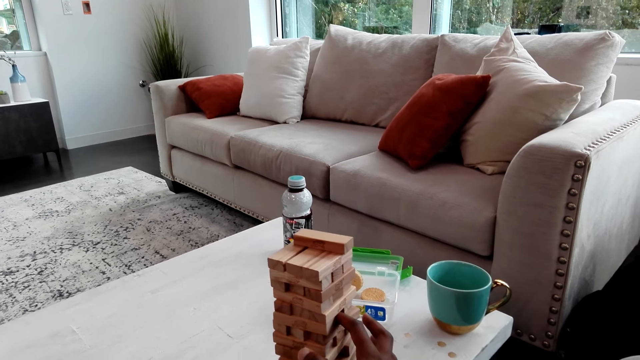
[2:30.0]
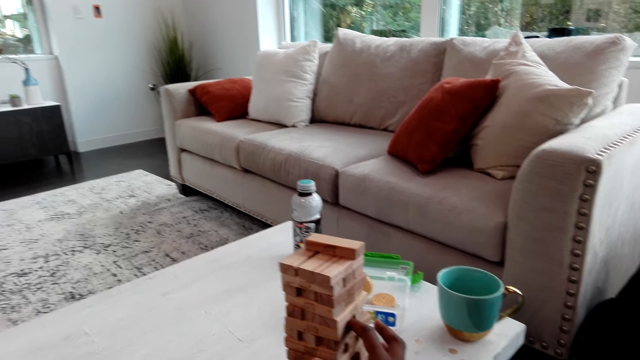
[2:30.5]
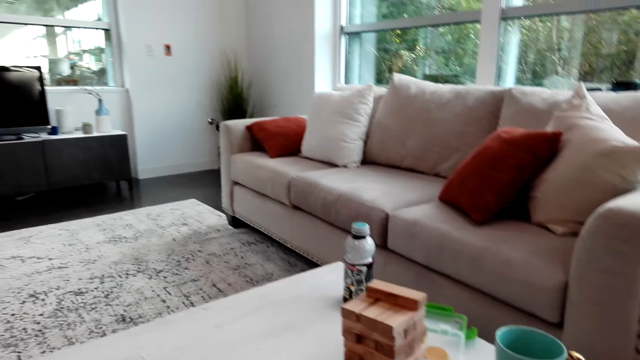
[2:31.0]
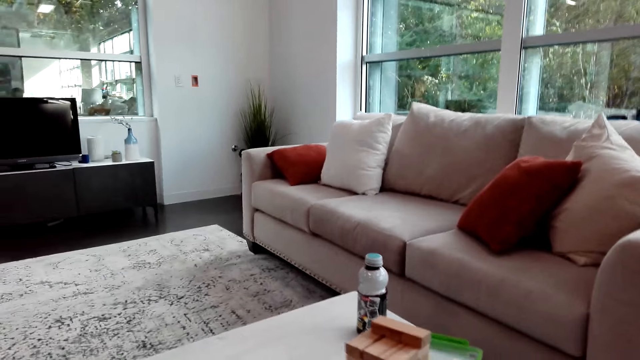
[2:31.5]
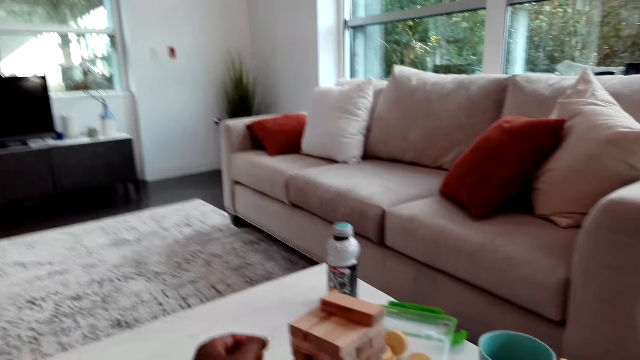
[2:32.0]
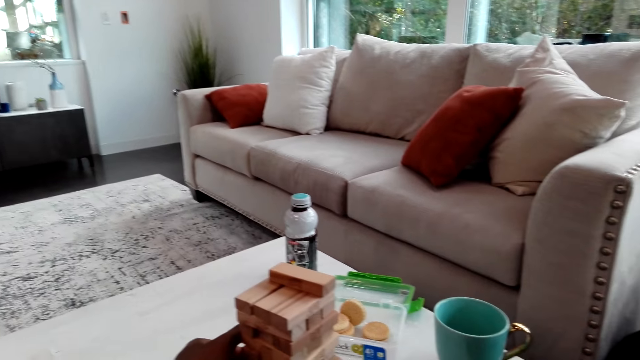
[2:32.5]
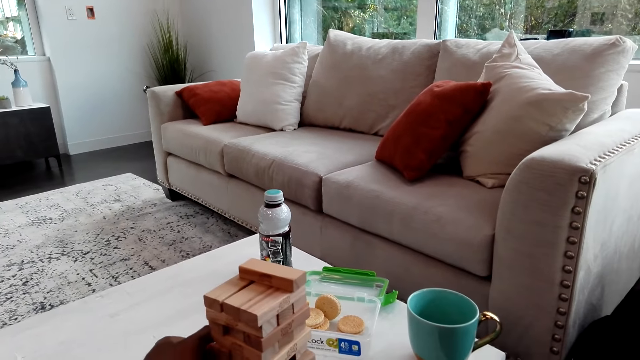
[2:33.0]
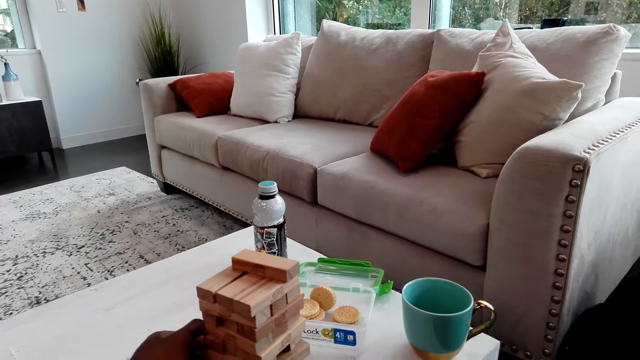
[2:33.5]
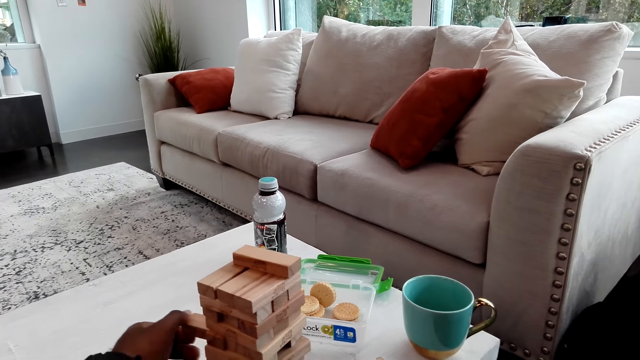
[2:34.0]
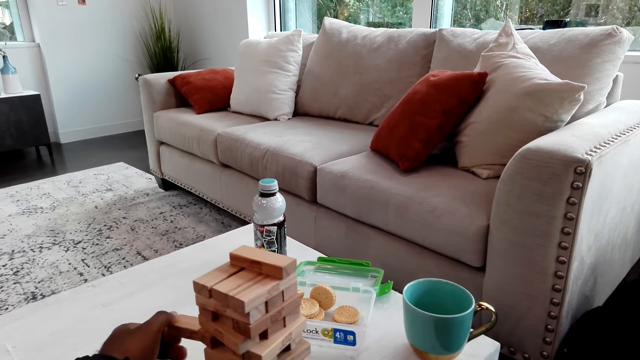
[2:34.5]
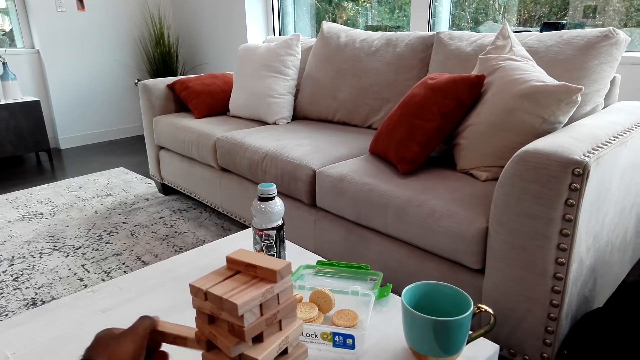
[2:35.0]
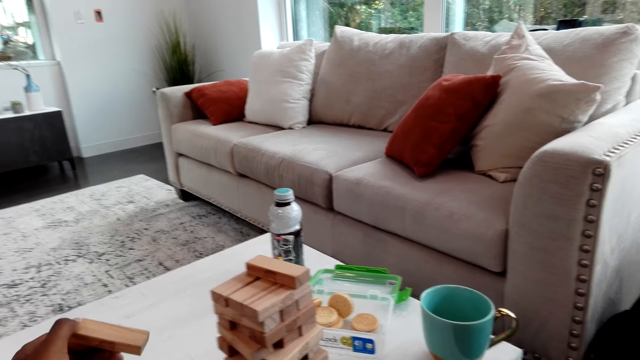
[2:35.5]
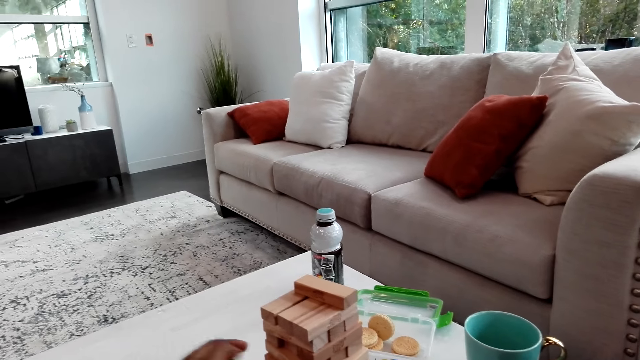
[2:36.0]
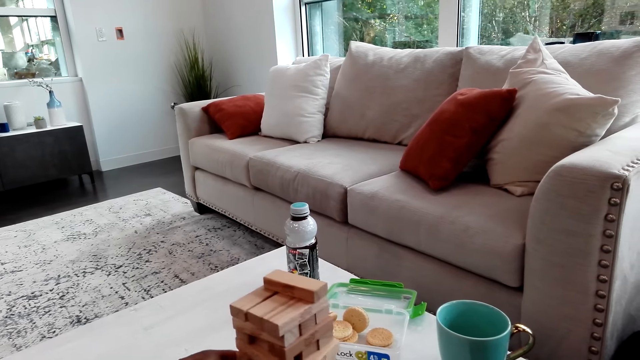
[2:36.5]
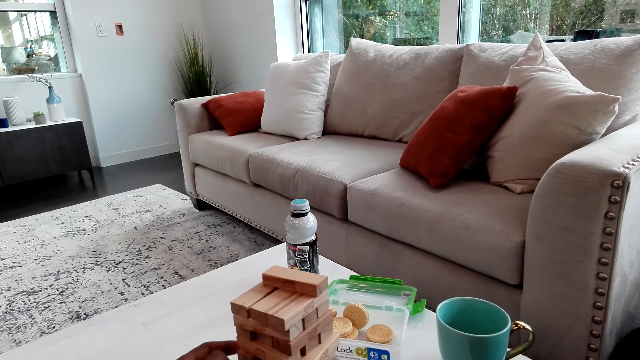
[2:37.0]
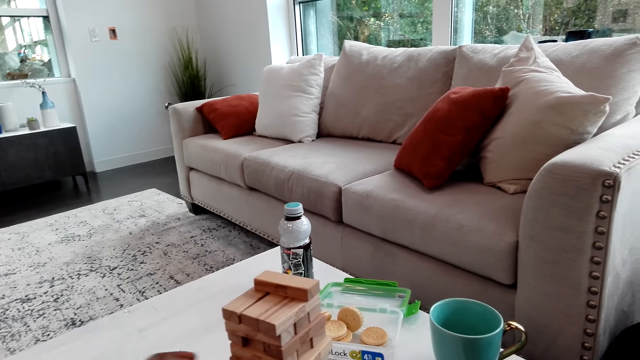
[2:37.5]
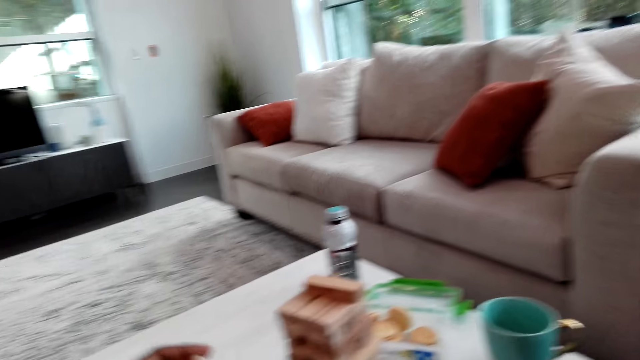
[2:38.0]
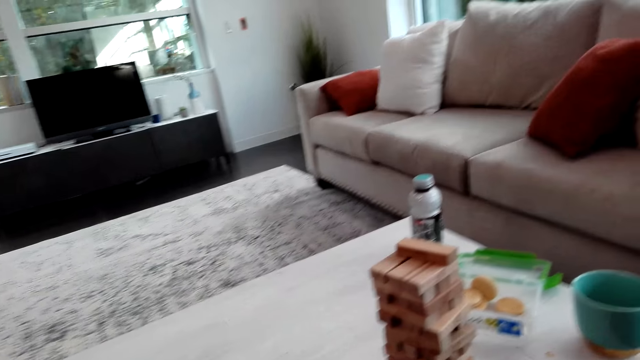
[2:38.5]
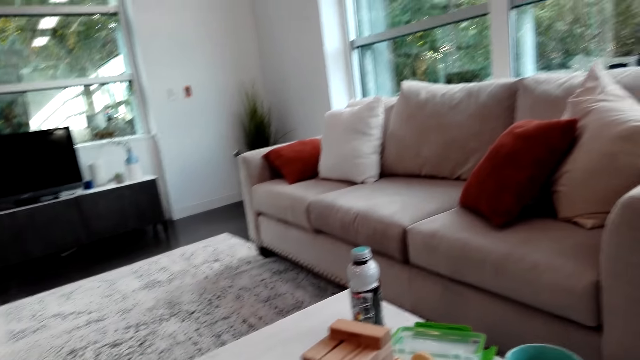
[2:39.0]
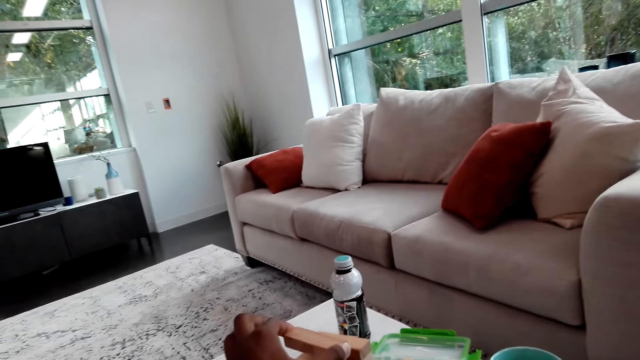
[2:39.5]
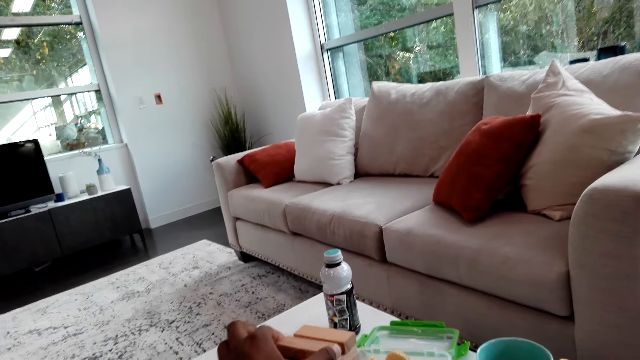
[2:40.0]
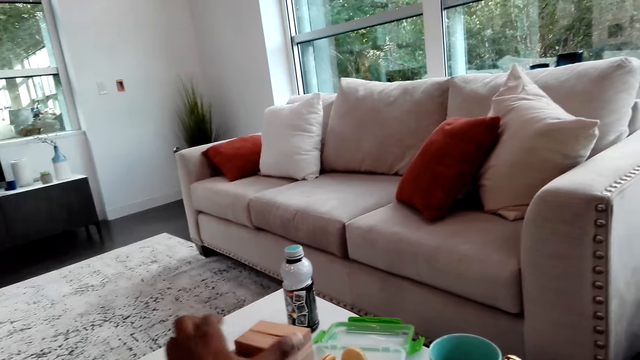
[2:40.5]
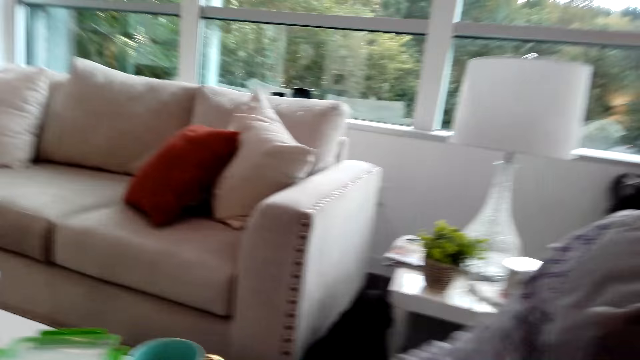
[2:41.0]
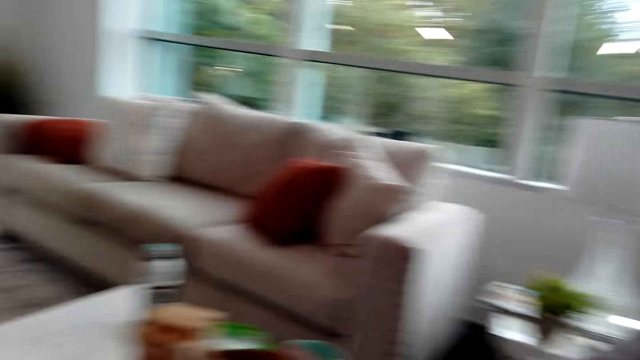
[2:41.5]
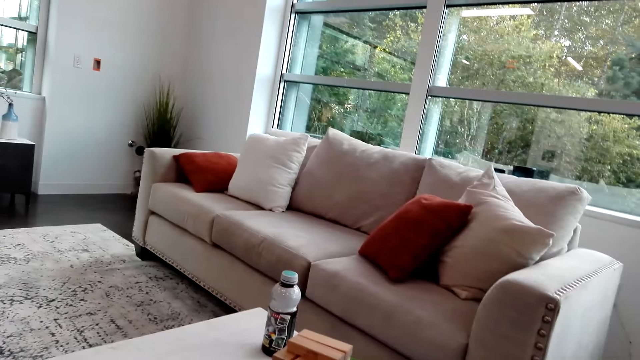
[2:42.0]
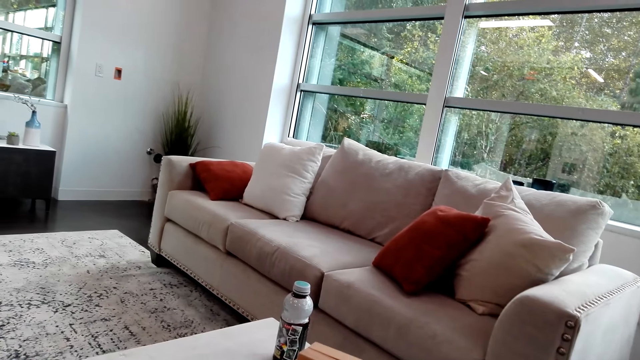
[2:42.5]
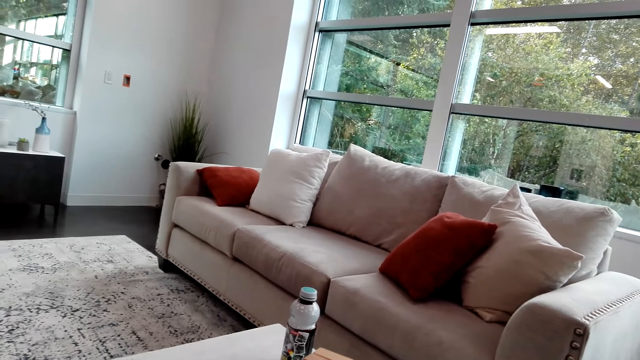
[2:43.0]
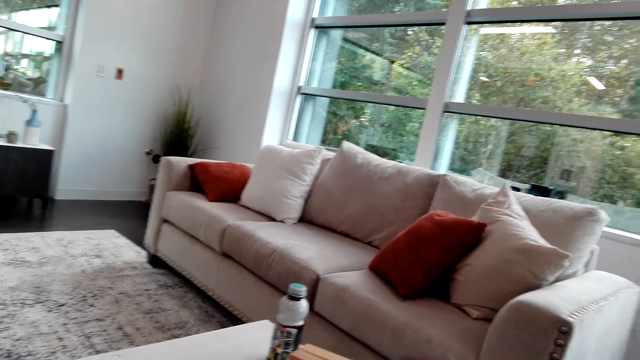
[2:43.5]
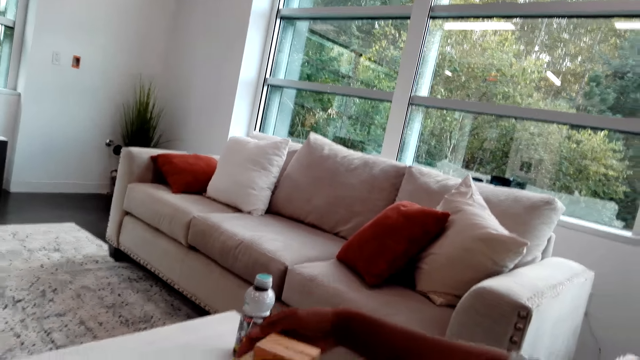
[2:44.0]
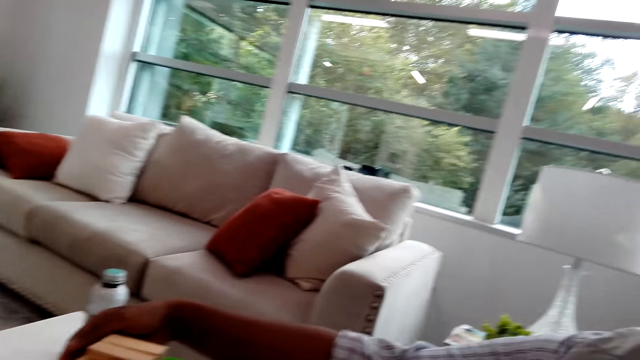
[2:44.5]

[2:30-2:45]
The camera wearer pushes a jenga piece. They pick up a wood brick. They pull the jenga piece. They place the wood bricks on the topmost level.

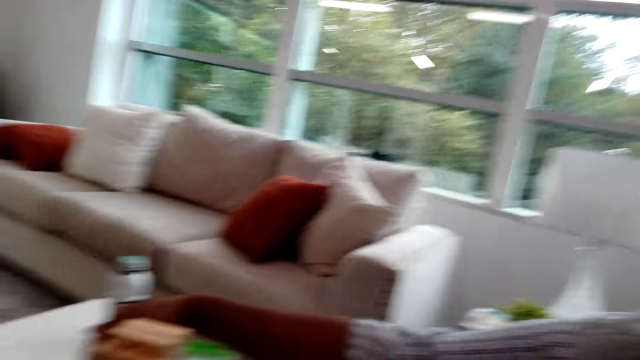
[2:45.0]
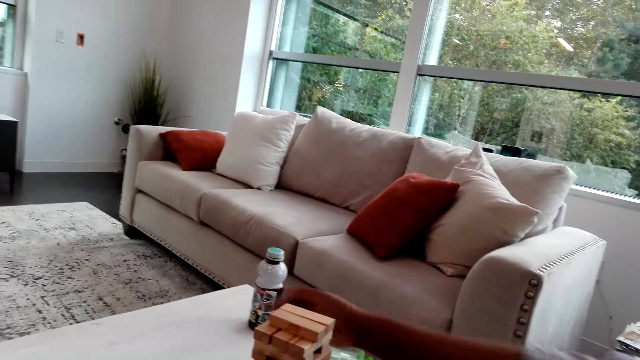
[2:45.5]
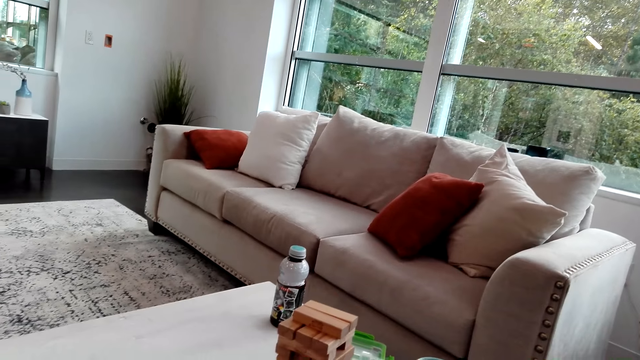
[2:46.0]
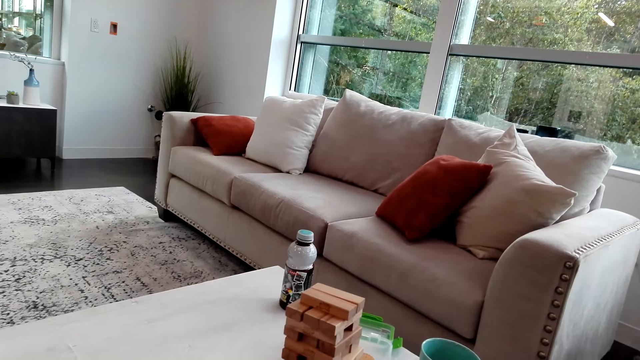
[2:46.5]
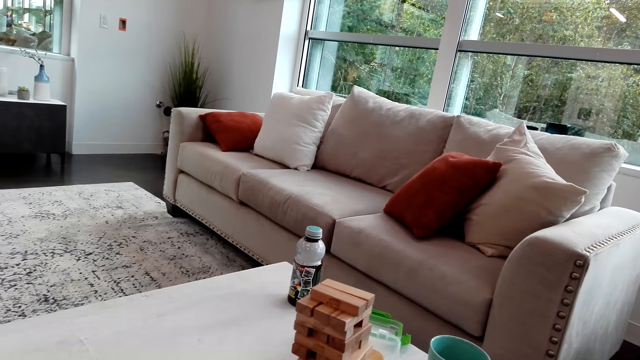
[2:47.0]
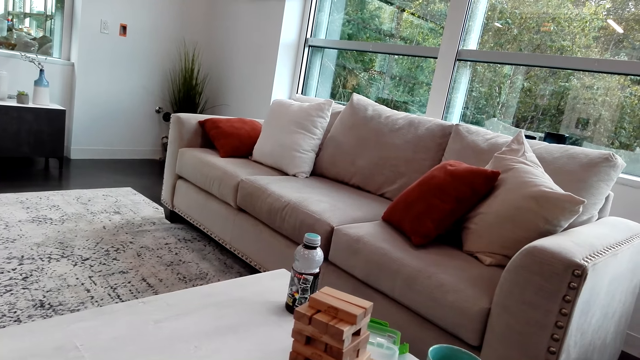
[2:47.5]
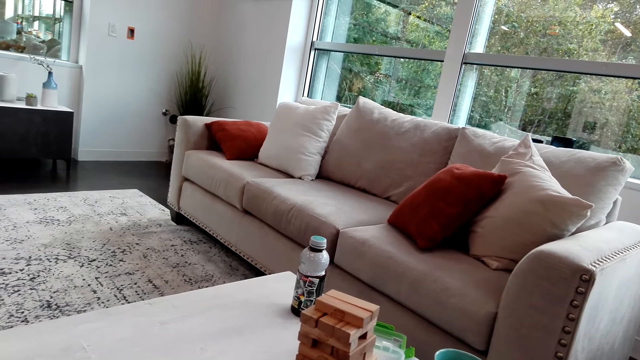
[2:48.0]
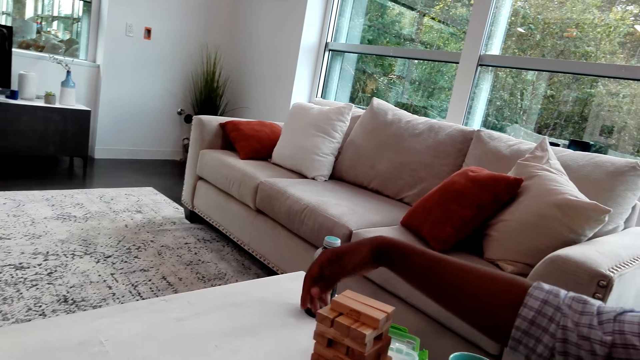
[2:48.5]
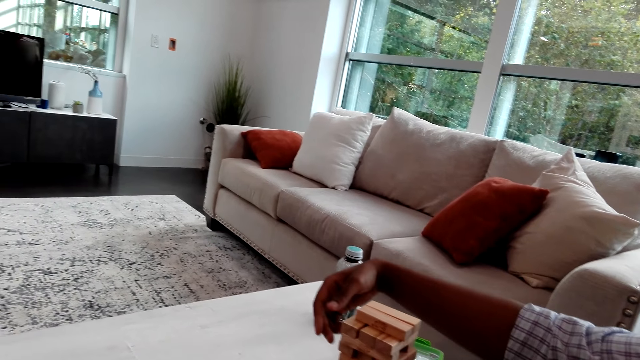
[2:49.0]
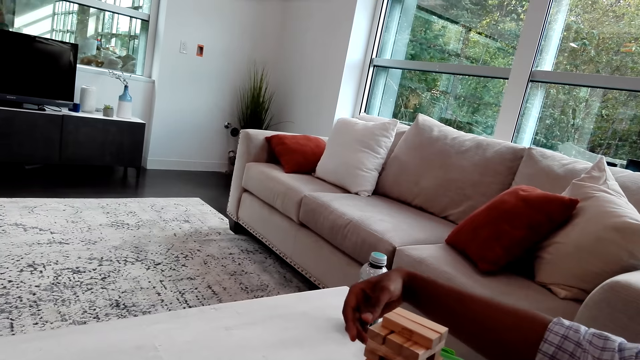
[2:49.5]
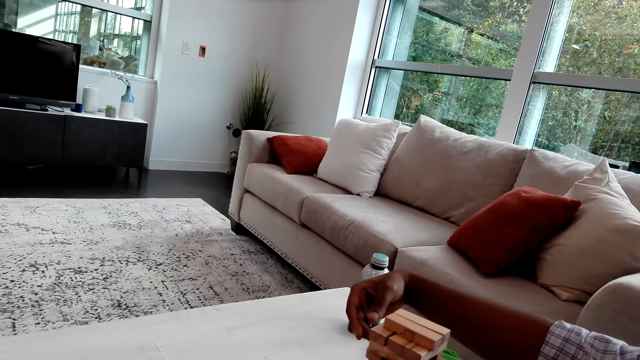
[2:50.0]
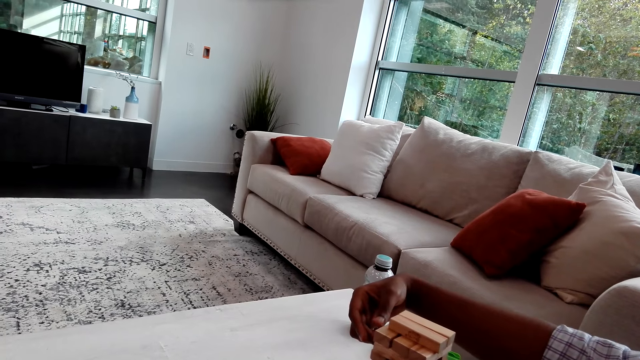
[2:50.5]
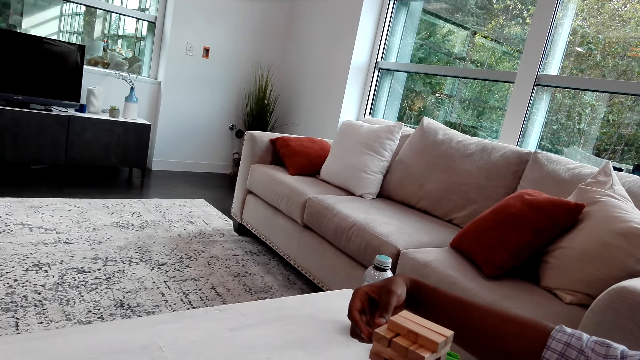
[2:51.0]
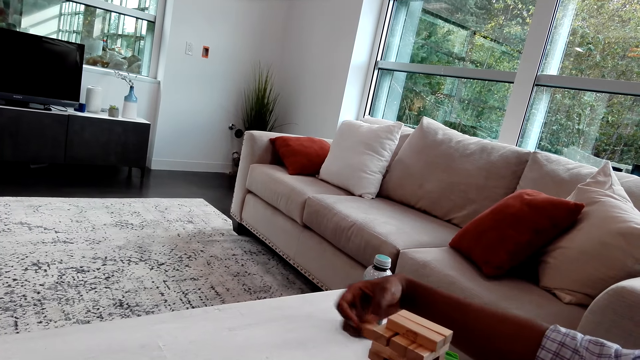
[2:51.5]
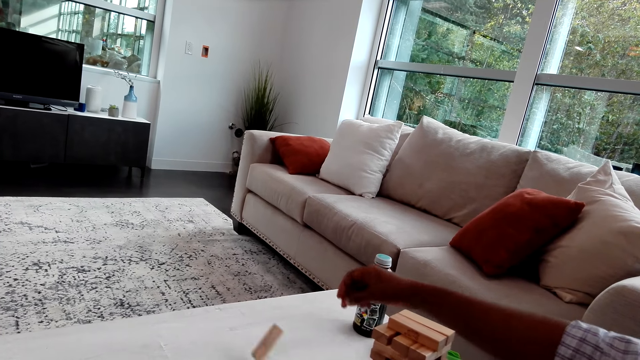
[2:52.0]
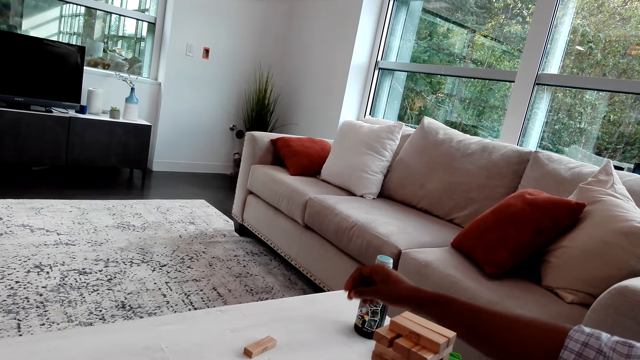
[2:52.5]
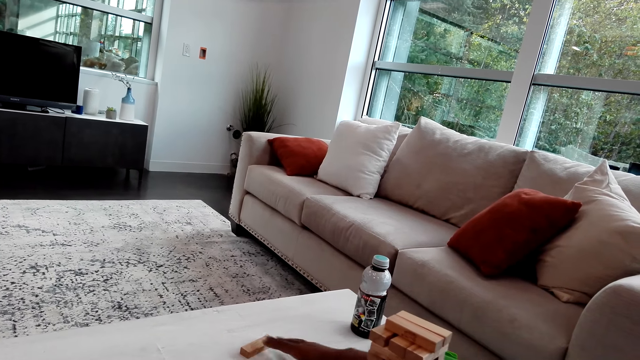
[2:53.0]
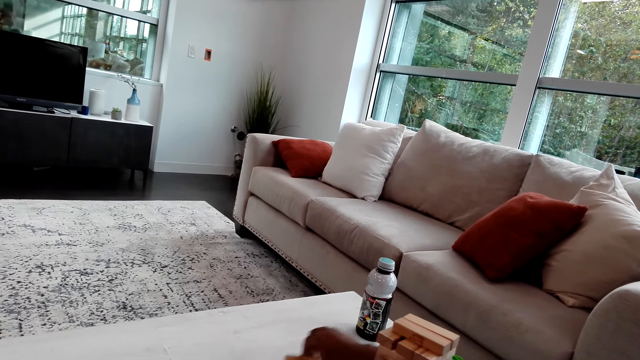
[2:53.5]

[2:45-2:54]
A man pushes a jenga piece. The man pulls the jenga piece. The man picks up a wood brick. The man drops the jenga piece.
